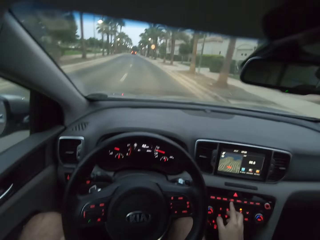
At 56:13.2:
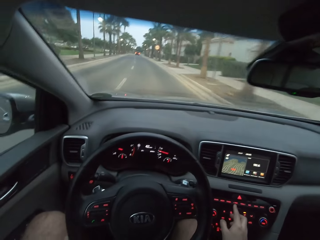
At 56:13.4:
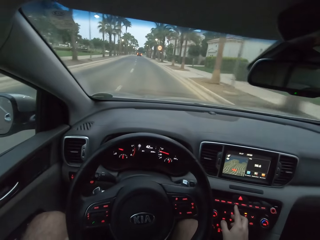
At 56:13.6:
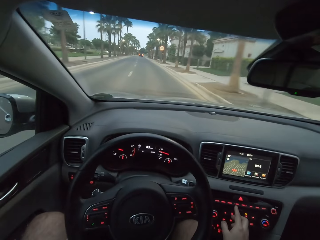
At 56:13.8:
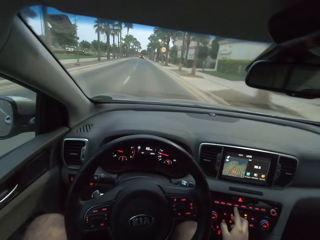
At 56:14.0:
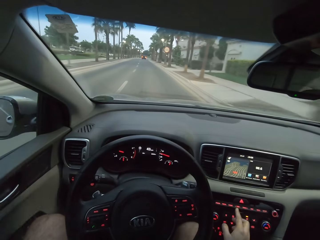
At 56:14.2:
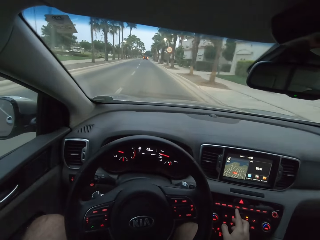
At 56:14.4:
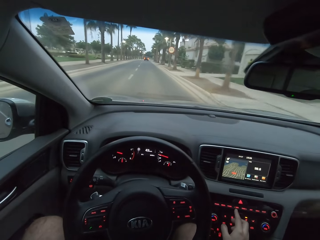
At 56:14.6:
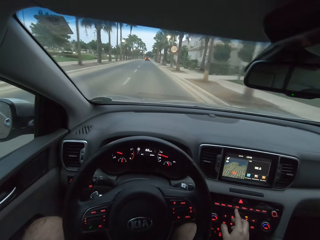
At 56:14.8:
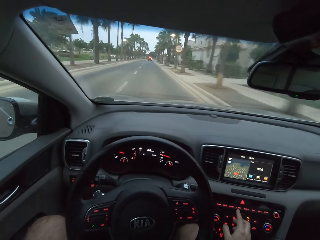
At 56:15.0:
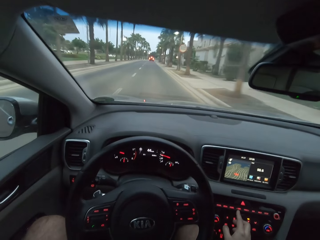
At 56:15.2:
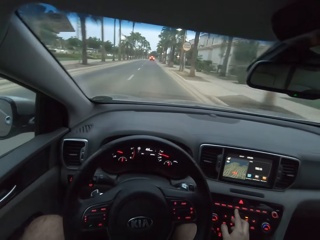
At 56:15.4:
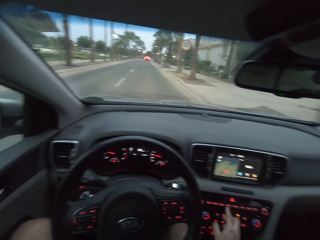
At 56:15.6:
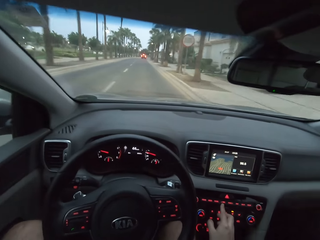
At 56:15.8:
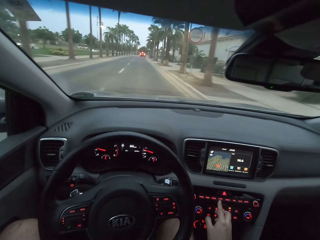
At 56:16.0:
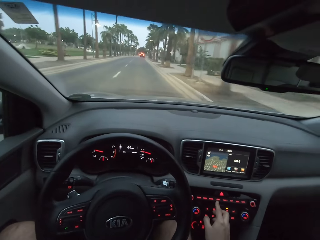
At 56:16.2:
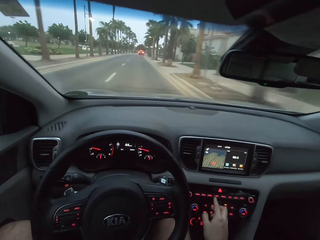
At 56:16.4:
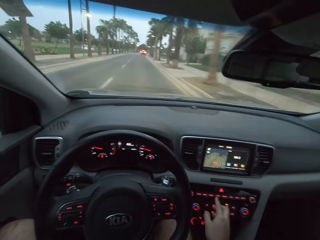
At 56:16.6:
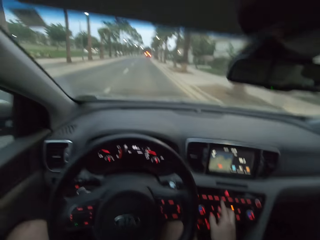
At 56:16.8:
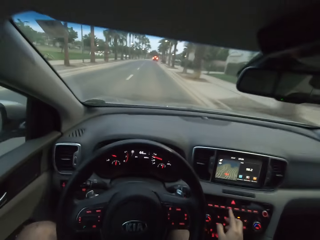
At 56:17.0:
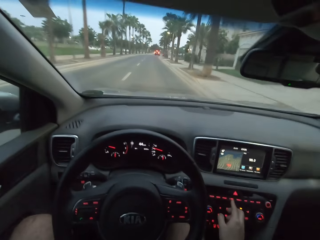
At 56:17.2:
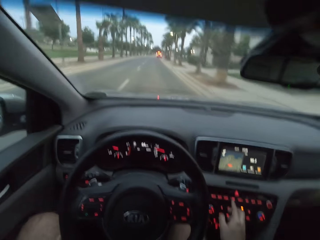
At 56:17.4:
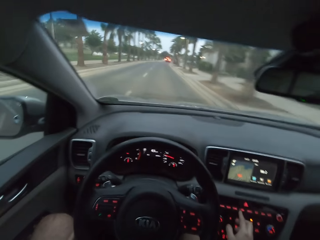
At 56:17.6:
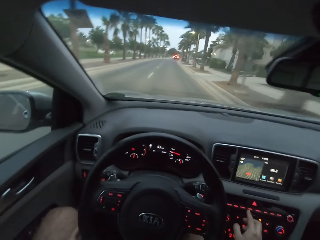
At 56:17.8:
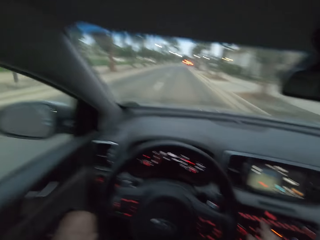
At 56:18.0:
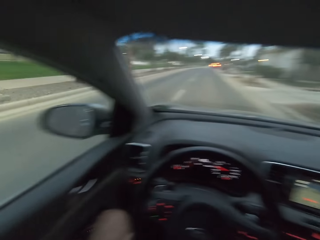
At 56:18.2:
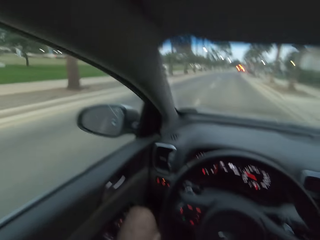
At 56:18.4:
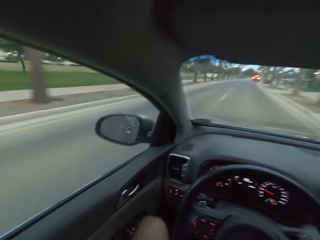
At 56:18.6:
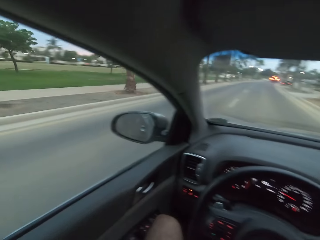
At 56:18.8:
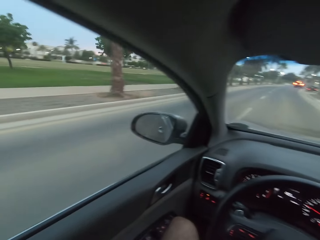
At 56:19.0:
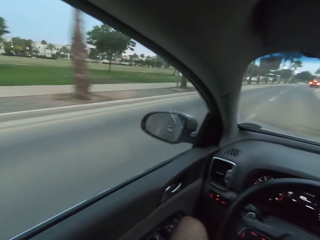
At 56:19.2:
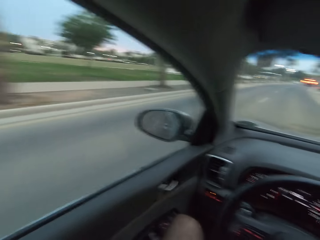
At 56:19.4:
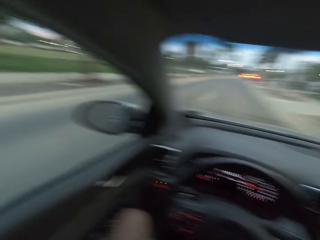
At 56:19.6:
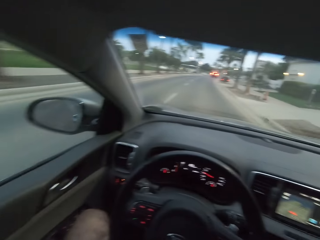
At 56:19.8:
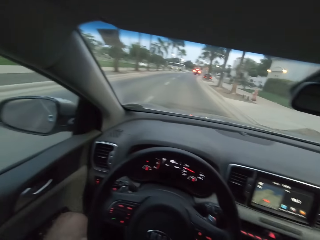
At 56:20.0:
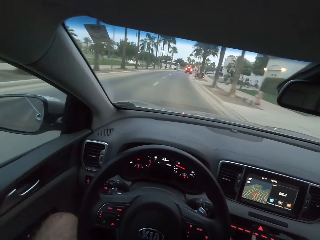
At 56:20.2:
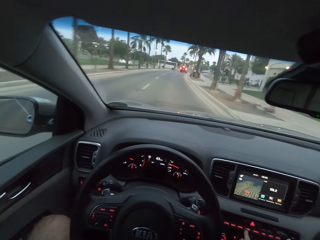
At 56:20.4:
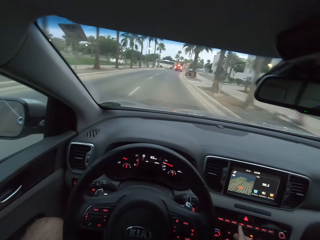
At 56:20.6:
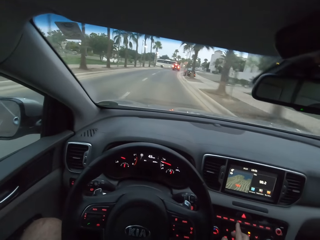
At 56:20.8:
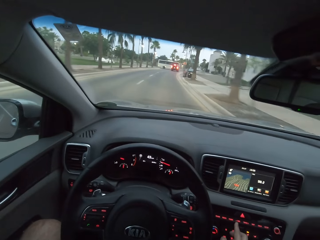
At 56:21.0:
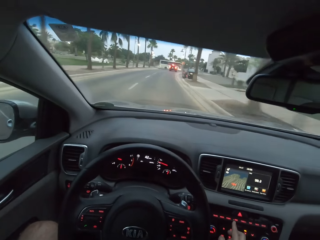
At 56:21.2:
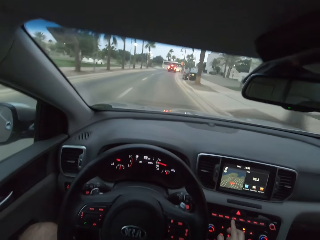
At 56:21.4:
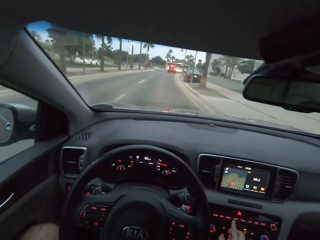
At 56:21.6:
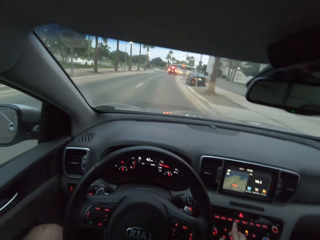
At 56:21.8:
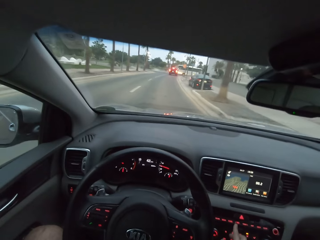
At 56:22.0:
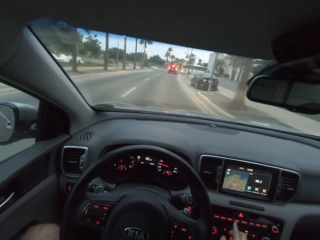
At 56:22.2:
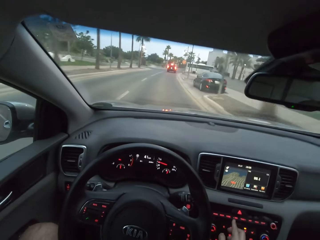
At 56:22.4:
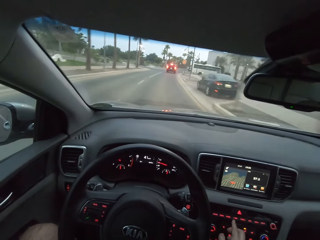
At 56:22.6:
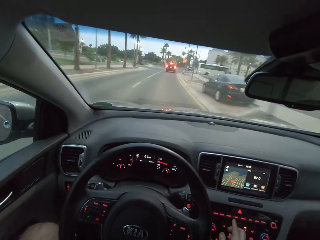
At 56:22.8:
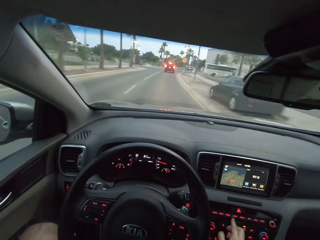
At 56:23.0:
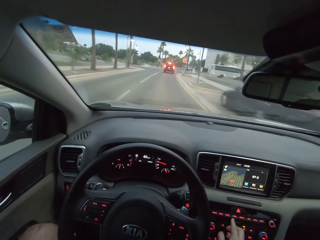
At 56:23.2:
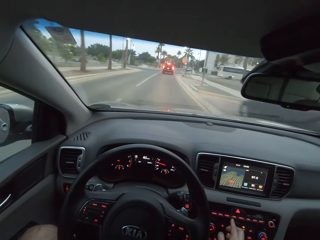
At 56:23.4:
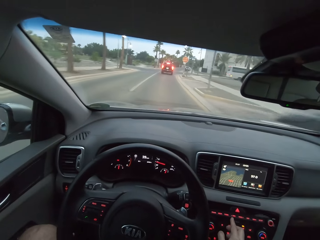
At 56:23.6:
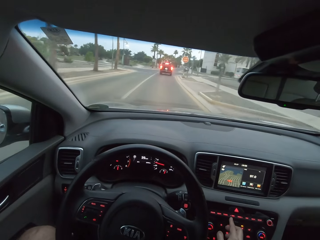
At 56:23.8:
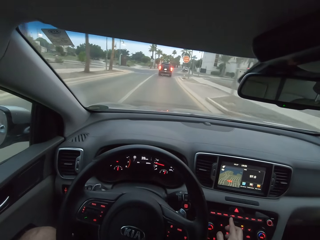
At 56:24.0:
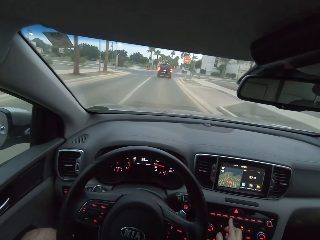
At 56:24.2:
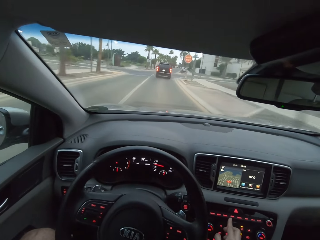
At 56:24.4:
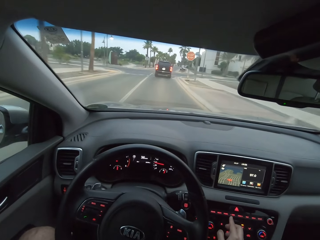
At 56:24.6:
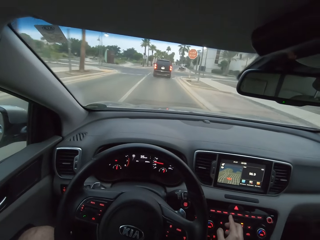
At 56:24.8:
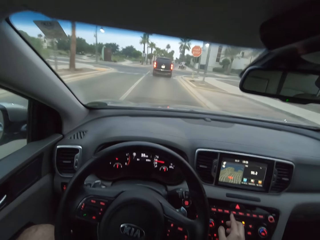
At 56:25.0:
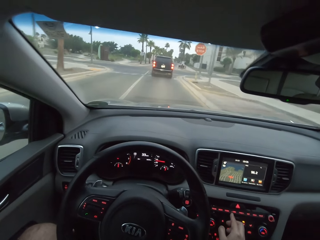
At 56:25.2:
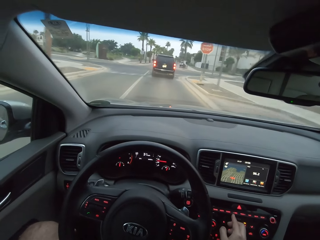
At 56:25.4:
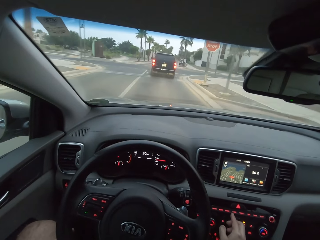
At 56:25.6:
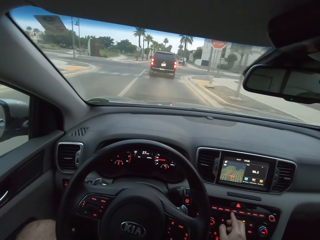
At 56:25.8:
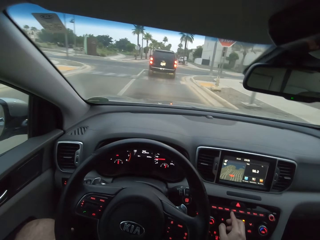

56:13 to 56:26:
The camera wearer looks out the window to the left. They drive.

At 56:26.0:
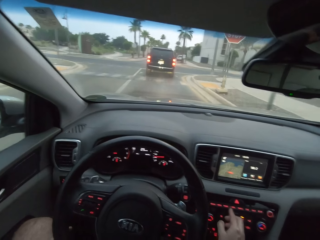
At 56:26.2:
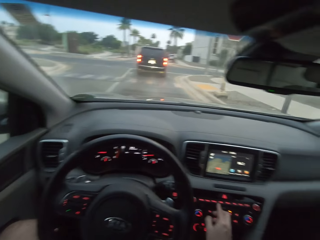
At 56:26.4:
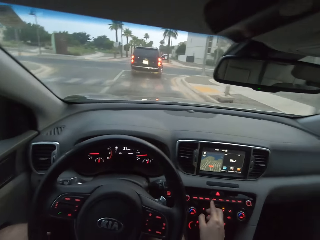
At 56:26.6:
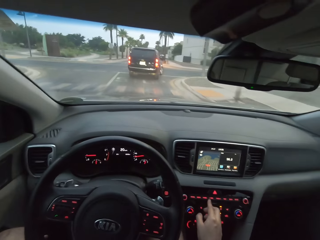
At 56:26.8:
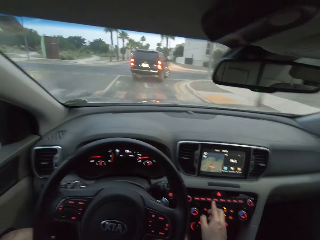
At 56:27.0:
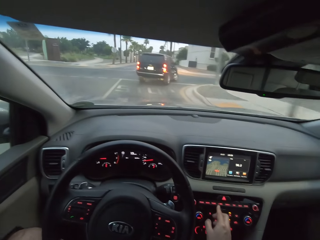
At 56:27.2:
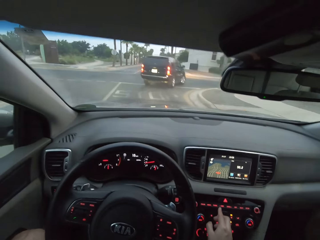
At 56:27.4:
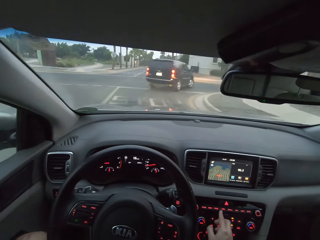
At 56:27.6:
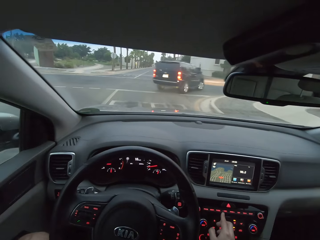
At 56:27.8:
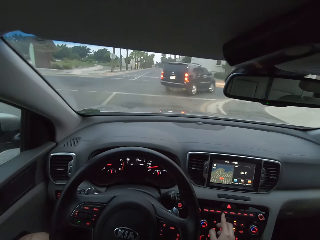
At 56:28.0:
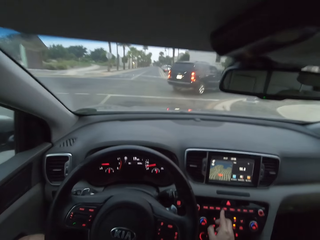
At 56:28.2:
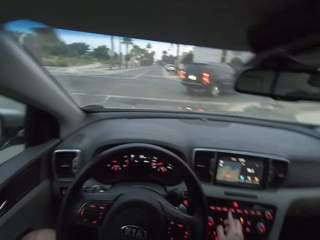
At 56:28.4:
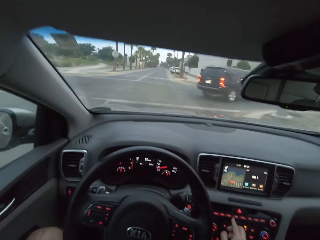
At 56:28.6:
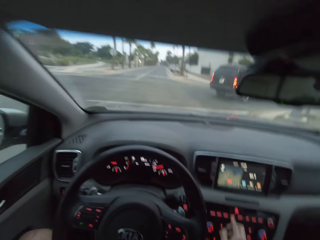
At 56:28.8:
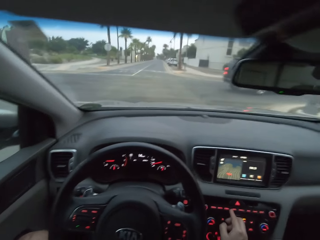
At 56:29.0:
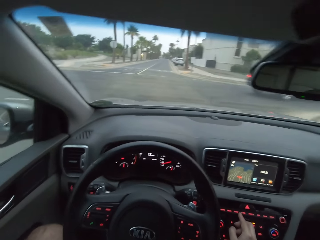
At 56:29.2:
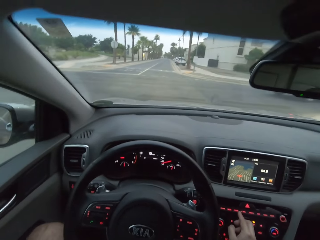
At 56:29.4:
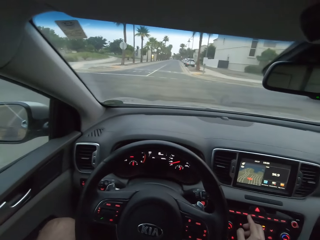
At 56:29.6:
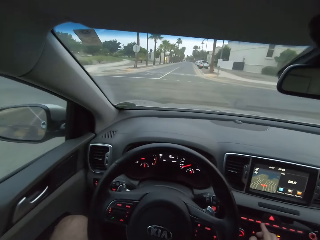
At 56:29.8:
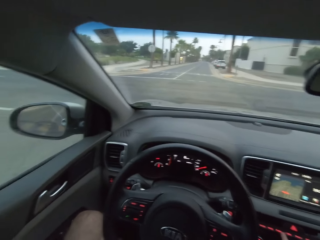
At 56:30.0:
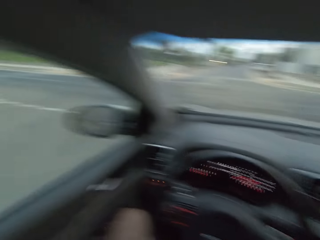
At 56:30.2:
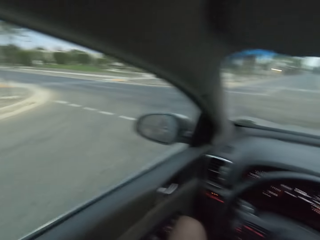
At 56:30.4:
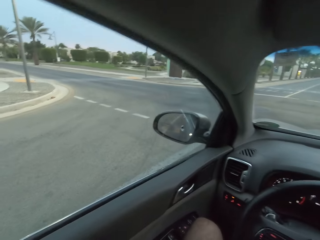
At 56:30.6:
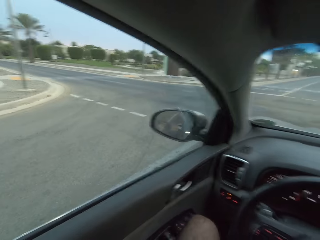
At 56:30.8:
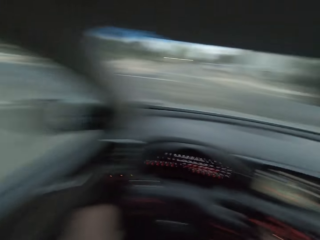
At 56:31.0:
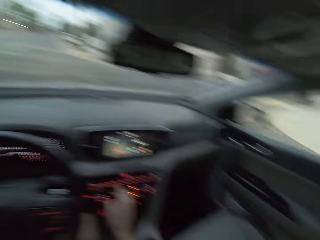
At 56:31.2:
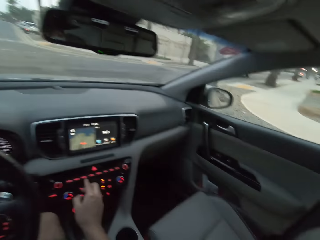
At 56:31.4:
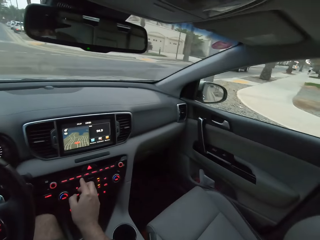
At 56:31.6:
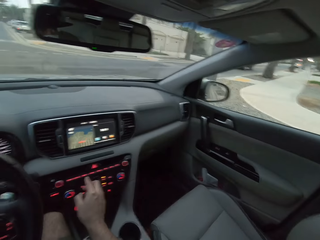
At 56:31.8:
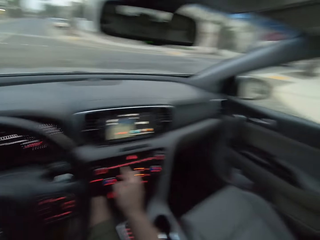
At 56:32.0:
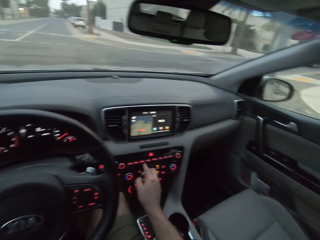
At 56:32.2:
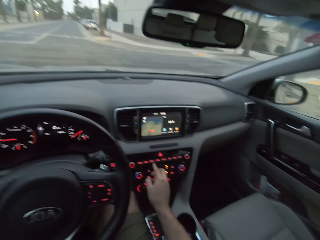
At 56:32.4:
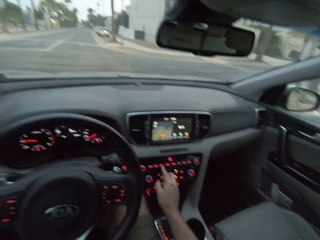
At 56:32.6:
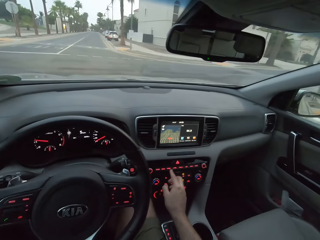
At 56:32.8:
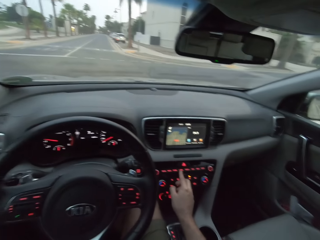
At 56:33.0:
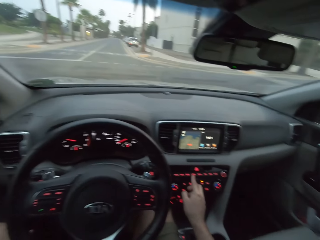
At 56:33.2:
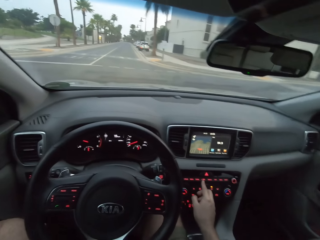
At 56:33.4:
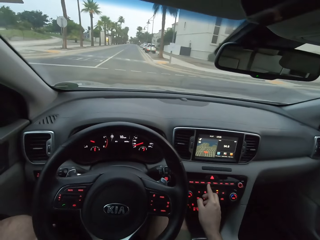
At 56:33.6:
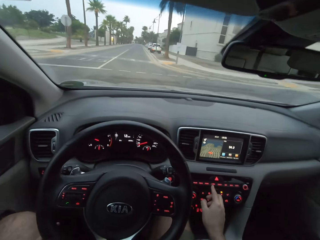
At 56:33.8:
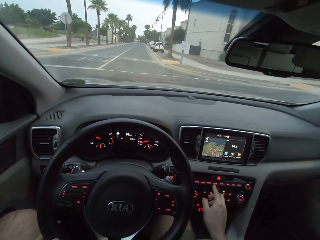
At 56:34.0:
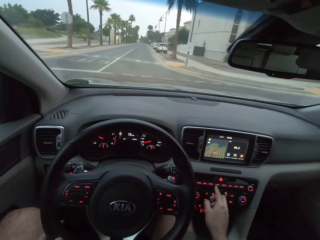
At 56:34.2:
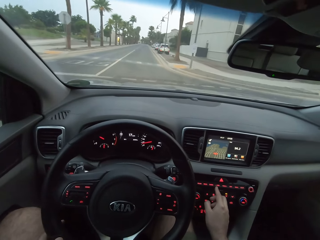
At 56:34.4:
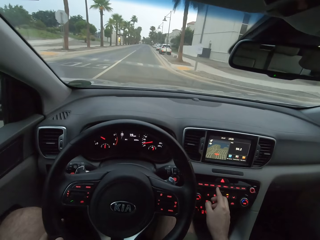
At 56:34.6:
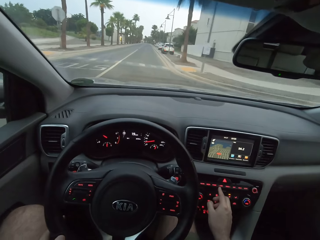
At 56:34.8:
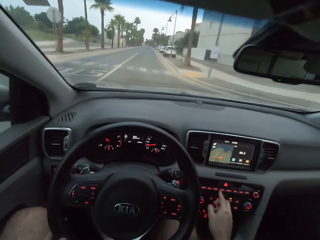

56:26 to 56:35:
The camera wearer looks around the road. They drive a car on the road. They stop at the junction.
